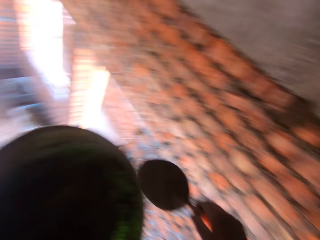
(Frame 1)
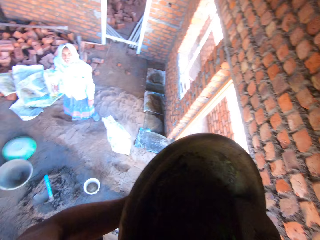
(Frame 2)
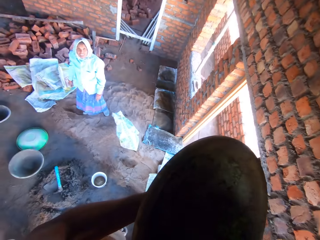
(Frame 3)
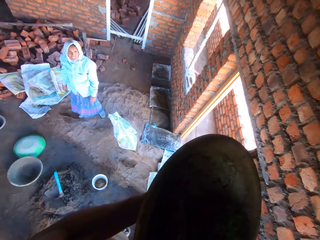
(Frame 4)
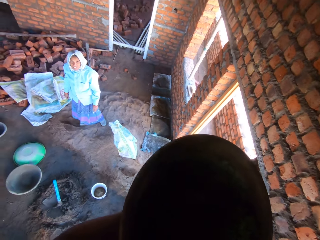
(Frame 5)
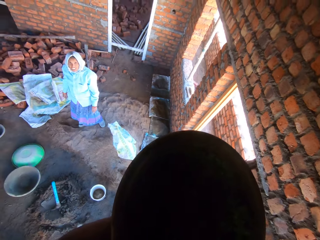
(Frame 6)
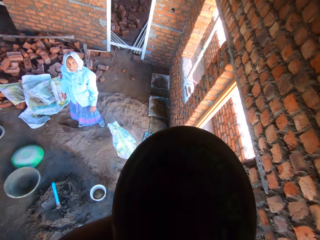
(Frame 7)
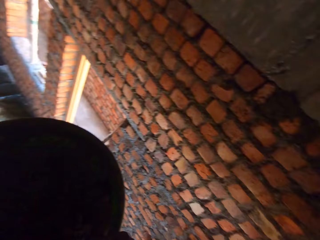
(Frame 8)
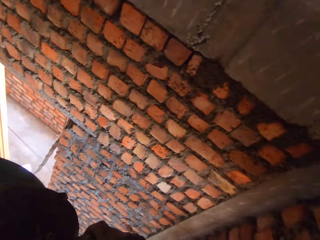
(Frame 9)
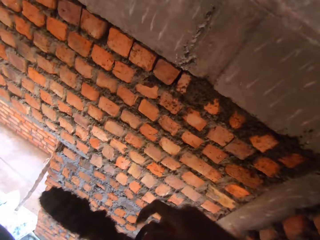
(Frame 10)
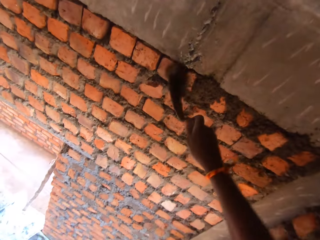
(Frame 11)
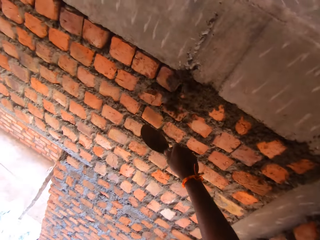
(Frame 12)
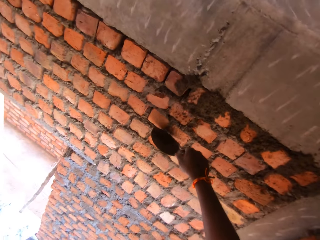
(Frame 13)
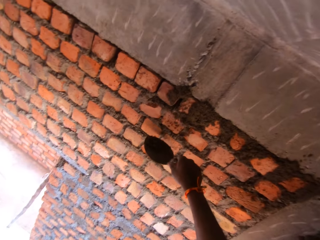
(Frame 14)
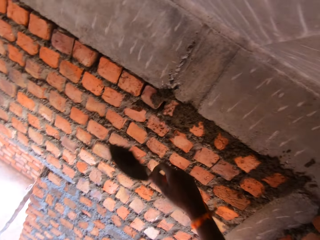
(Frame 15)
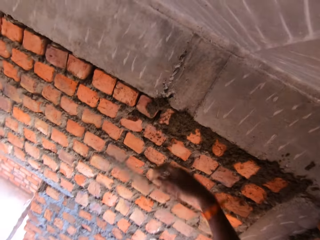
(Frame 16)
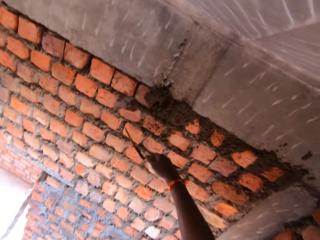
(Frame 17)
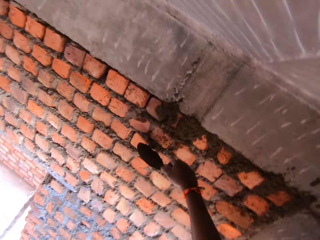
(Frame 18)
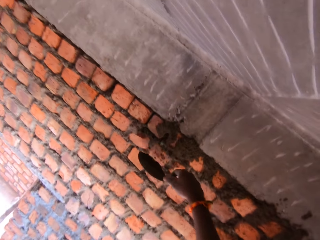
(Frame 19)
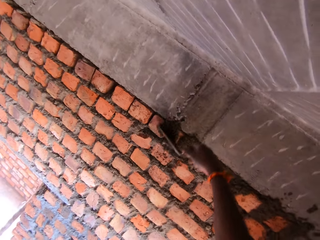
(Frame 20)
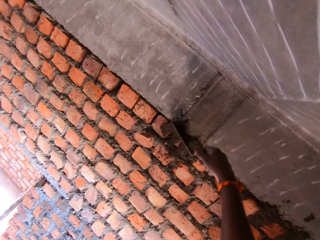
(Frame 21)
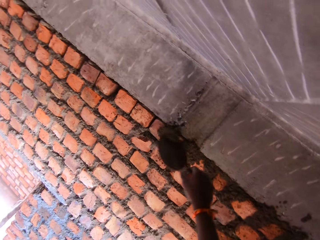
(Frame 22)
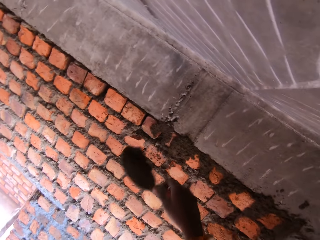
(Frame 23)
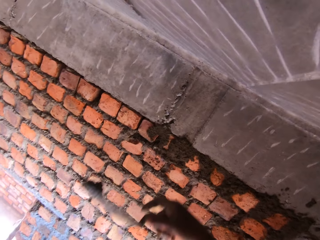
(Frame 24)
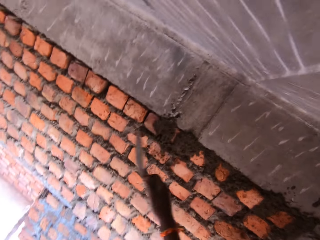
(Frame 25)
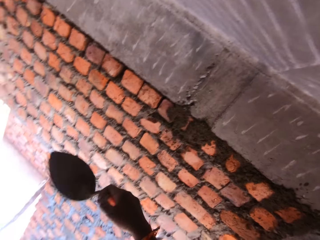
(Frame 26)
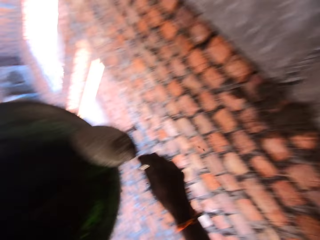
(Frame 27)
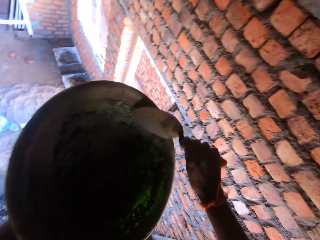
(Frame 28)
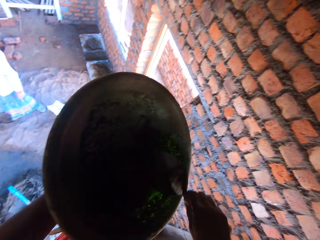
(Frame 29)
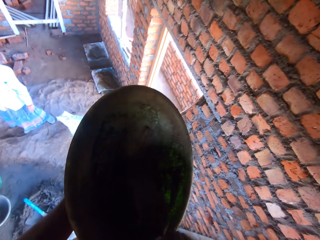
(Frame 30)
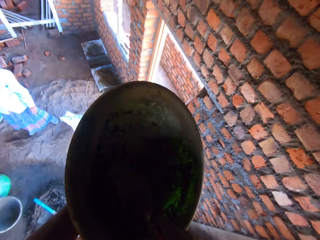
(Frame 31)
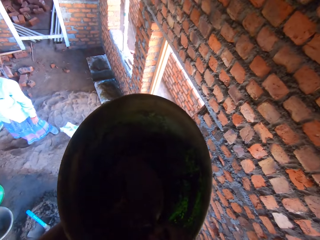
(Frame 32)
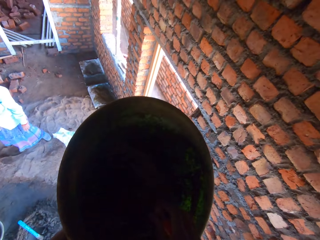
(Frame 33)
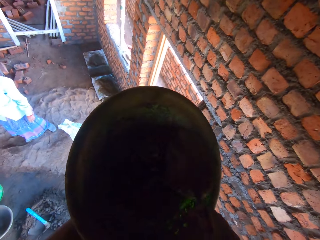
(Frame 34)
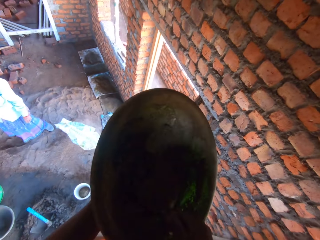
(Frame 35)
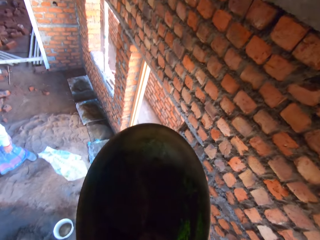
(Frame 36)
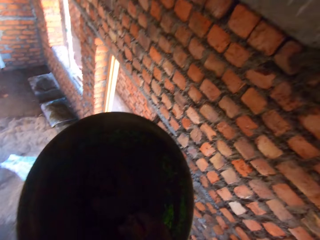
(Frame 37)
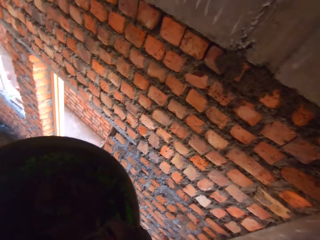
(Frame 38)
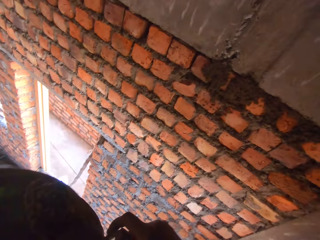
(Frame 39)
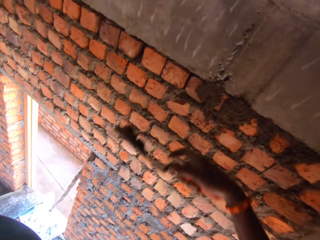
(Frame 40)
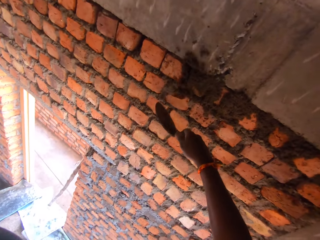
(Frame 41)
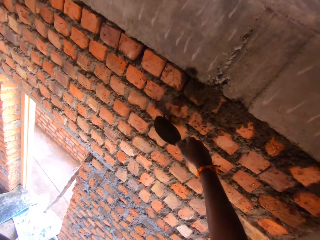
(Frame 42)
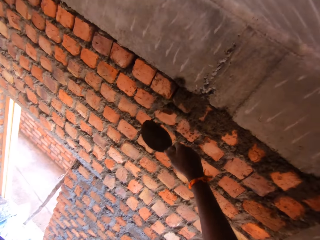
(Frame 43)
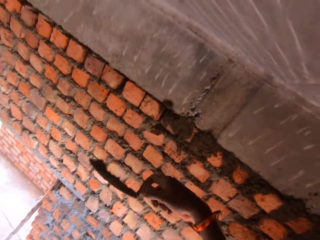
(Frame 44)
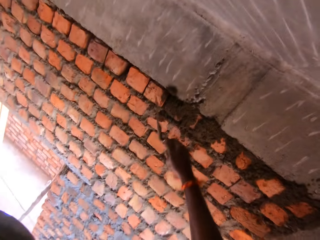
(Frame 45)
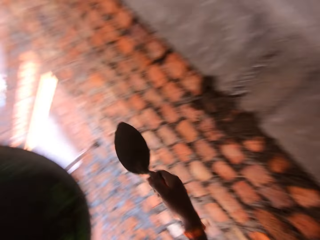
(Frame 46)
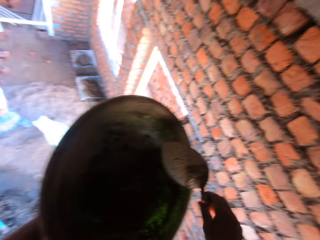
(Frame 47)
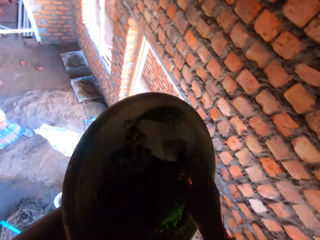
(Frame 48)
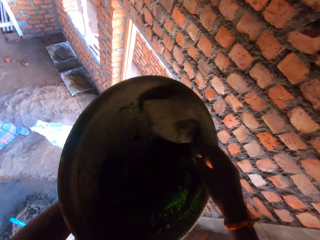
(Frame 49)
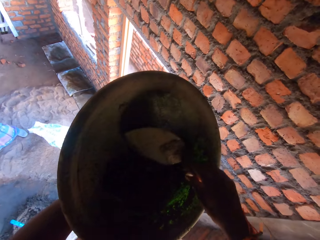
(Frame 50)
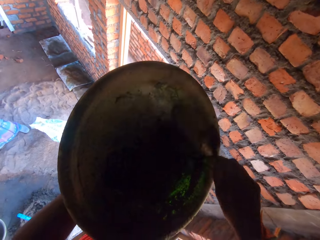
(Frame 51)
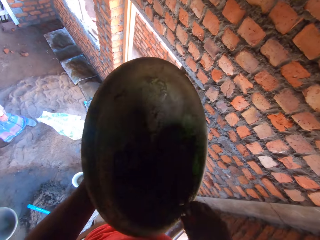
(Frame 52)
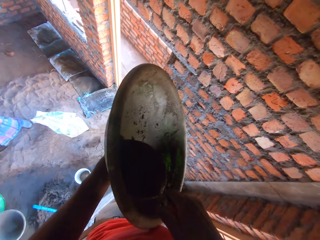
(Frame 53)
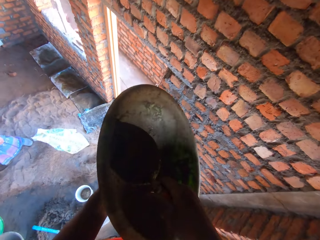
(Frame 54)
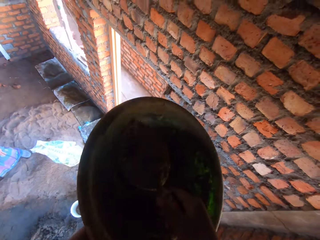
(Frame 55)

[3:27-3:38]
The camera wearer throws the mortar on the wall with the trowel in his right hand. He scoops mortar from the head pan with the trowel in his right hand. He throws the mortar on the wall with the trowel in his right hand. He places the trowel beneath mortar residue from the wall with his right hand. He throws the mortar residue on the wall with the trowel in his right hand. He places the trowel beneath mortar residue from the wall with his right hand. He scoops mortar from the wall with the trowel in his right hand. He throws the mortar on the wall with the trowel in his right hand. He scoops mortar from the head pan with the trowel in his right hand. He throws the mortar on the wall with the trowel in his right hand. He places the trowel beneath mortar residue from the wall with his right hand. He throws the mortar residue on the wall with the trowel in his right hand. He gathers mortar in the head pan with the trowel in his right hand.

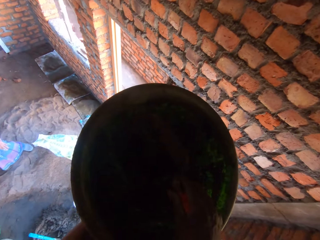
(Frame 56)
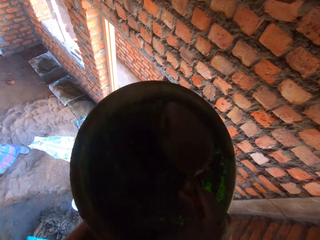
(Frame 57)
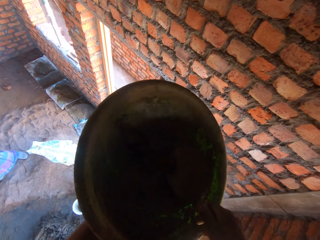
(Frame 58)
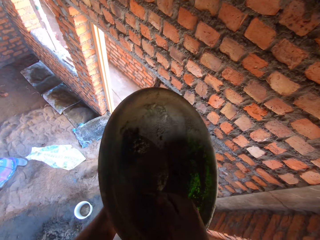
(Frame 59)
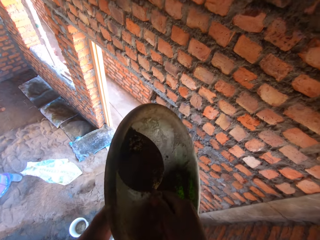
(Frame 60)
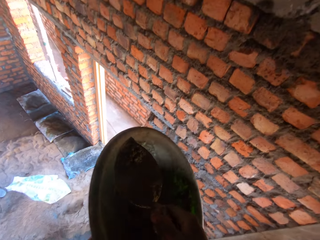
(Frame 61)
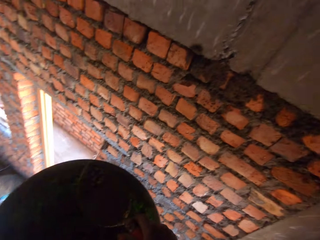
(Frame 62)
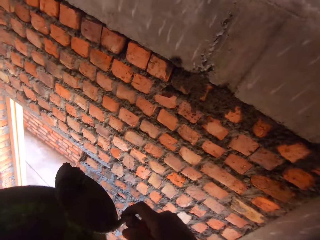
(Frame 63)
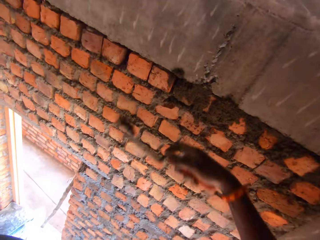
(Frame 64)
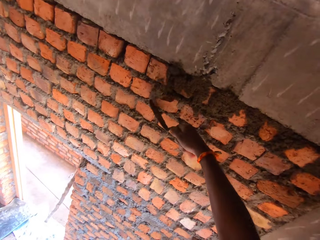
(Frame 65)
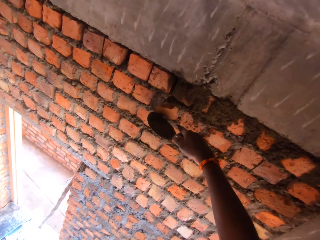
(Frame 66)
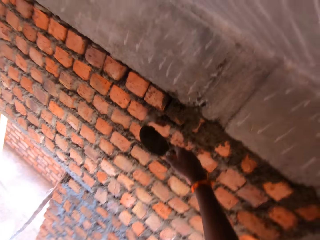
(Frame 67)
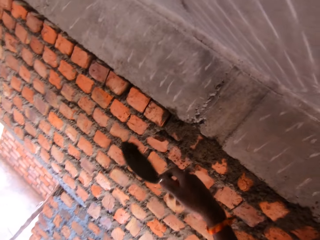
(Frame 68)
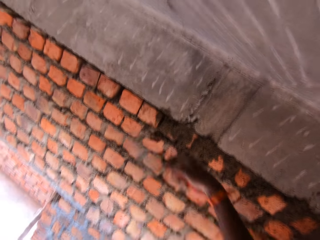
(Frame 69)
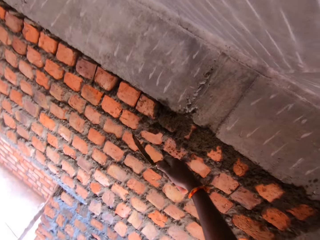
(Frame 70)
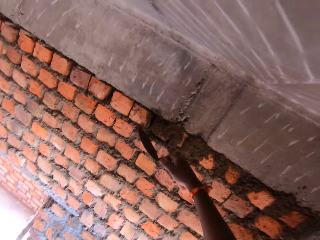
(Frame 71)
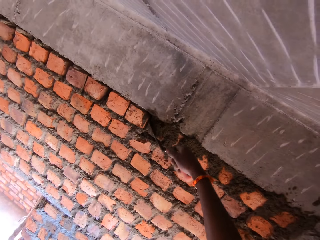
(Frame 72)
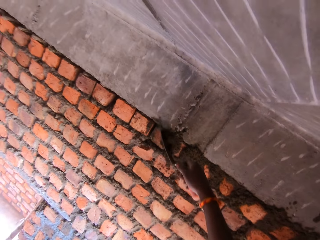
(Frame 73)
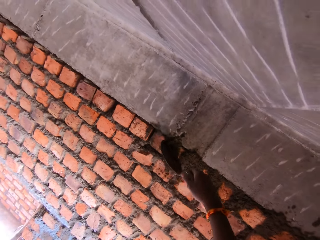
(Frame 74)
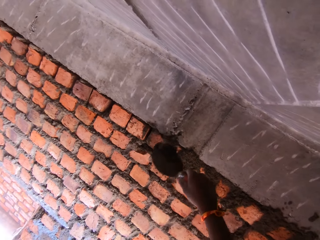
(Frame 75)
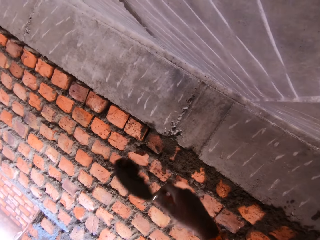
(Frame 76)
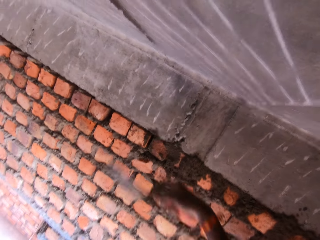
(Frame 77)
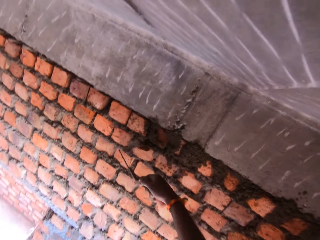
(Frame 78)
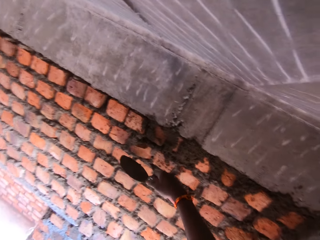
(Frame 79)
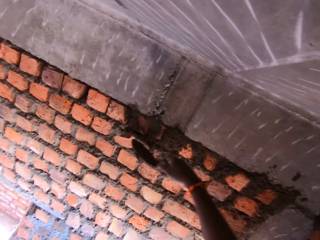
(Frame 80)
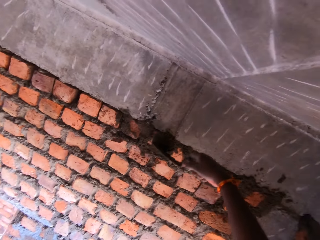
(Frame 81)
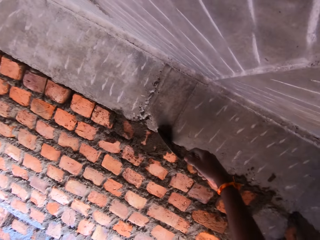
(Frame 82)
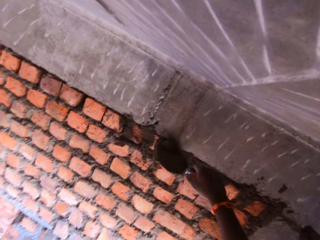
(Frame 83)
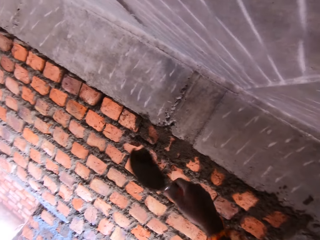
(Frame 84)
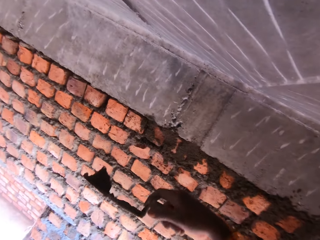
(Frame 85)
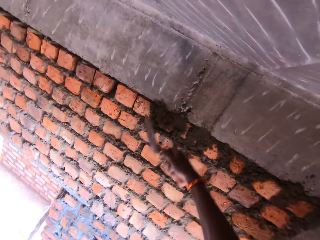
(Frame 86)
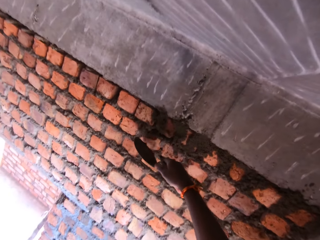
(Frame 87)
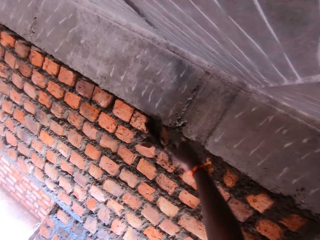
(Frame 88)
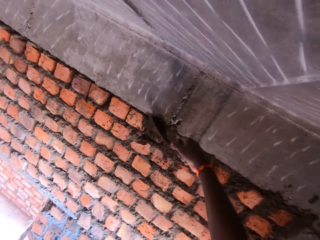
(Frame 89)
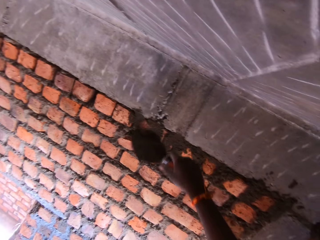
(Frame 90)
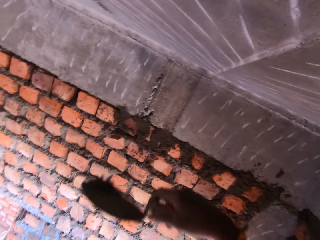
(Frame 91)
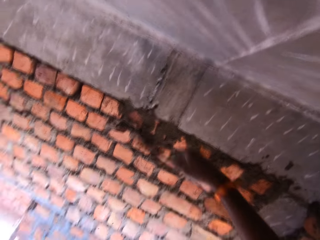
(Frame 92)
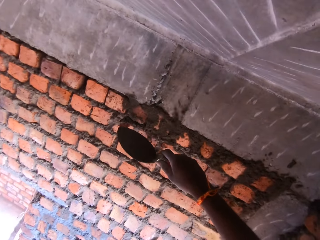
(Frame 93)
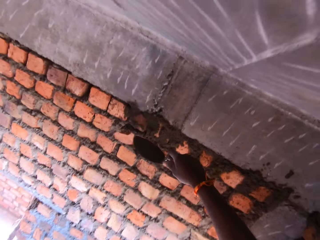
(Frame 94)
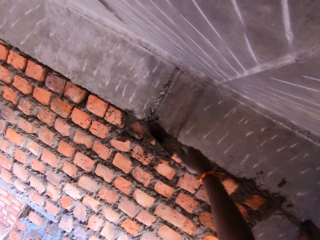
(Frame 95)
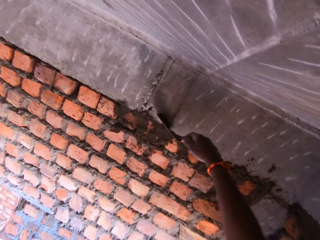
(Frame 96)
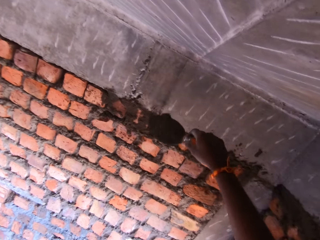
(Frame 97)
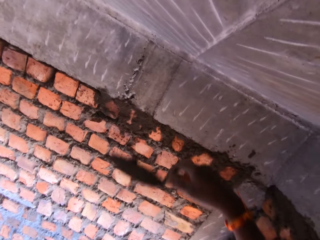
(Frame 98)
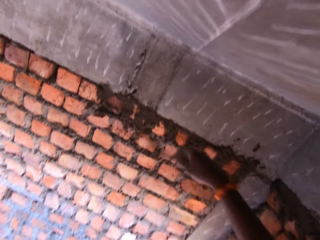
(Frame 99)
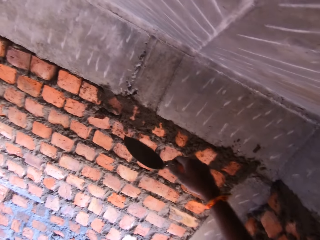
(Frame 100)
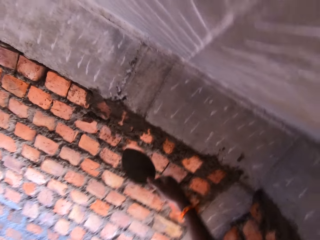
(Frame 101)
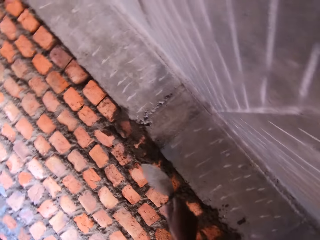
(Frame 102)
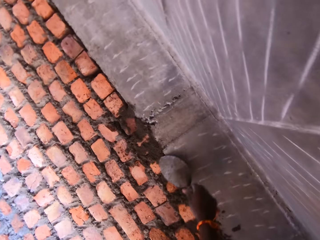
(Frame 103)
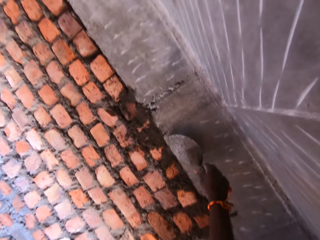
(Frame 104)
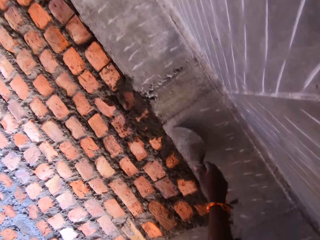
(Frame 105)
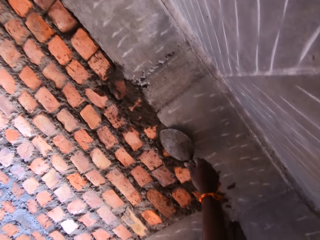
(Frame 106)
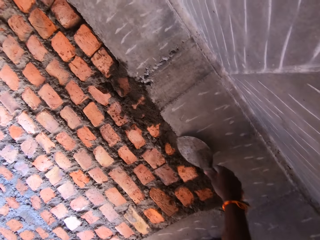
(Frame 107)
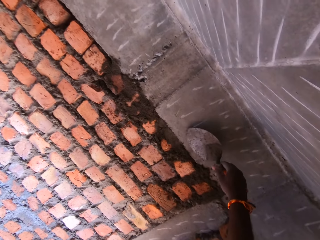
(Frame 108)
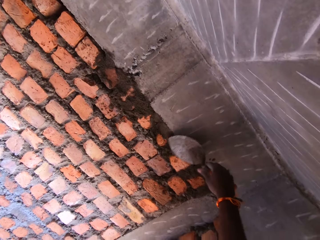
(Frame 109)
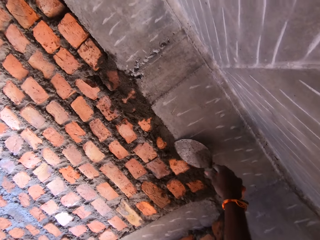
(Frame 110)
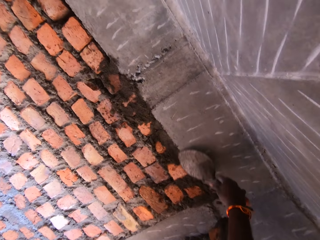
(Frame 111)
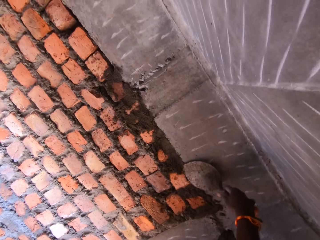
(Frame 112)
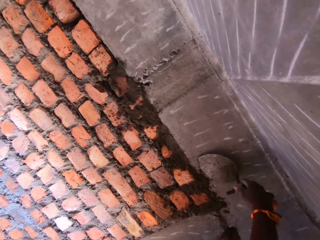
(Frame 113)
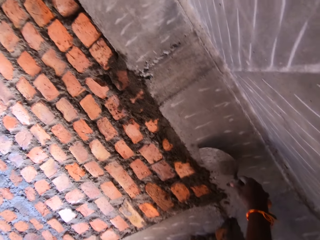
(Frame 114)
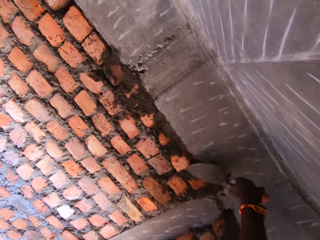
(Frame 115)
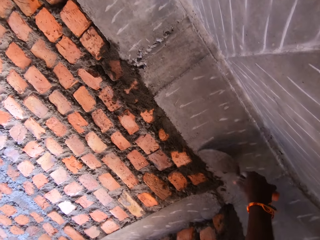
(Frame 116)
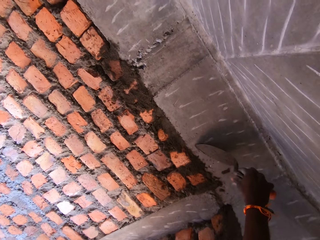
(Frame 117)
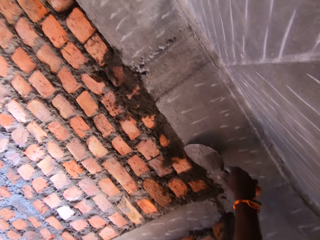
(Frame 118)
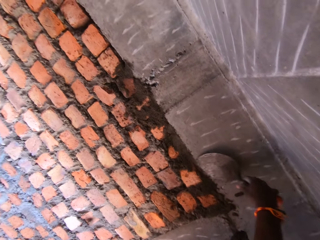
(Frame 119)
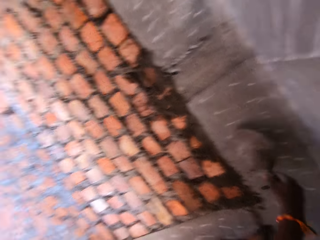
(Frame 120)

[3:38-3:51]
The camera wearer scoops mortar from the head pan with the trowel in his right hand. He throws the mortar on the wall with the trowel in his right hand. He places the trowel beneath mortar residue from the wall with his right hand. He throws the mortar residue on the wall with the trowel in his right hand. He scoops mortar from the wall with the trowel in his right hand. He throws the mortar on the wall with the trowel in his right hand. He scoops mortar from the wall with the trowel in his right hand. He throws the mortar on the wall with the trowel in his right hand. He scoops mortar from the wall with the trowel in his right hand. He throws the mortar on the wall with the trowel in his right hand. He scoops mortar from the wall with the trowel in his right hand. He throws the mortar on the wall with the trowel in his right hand. He smoothens the wall with the trowel in his right hand.
